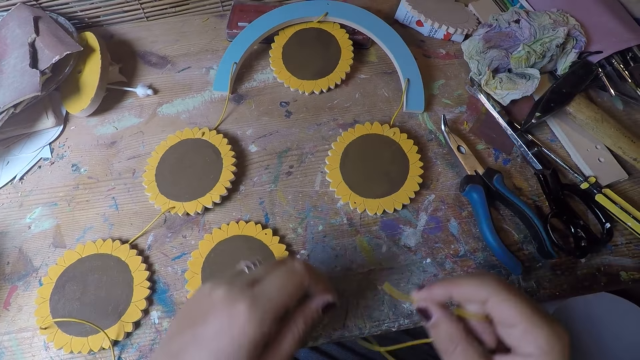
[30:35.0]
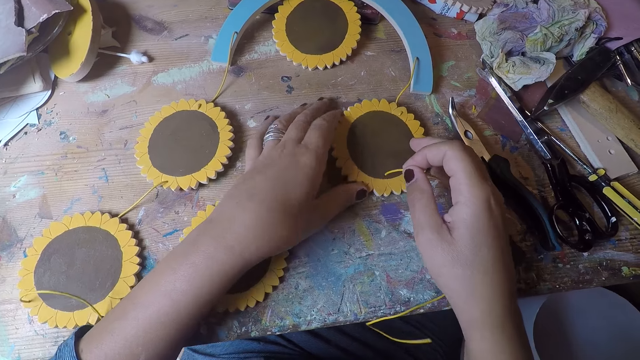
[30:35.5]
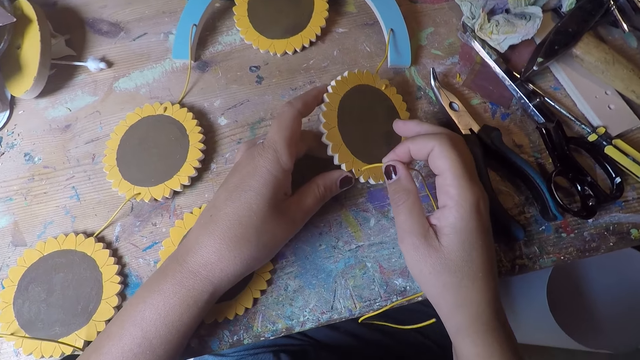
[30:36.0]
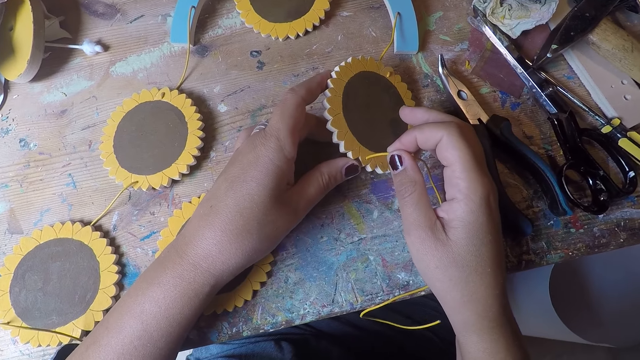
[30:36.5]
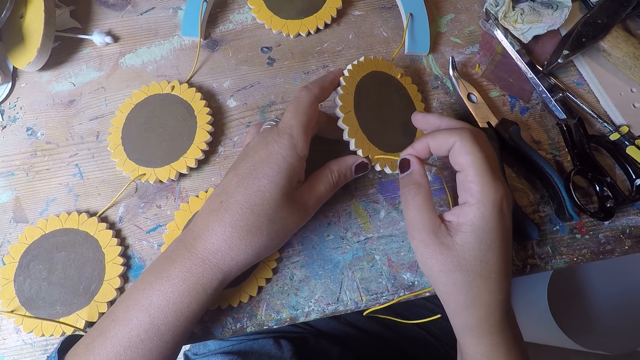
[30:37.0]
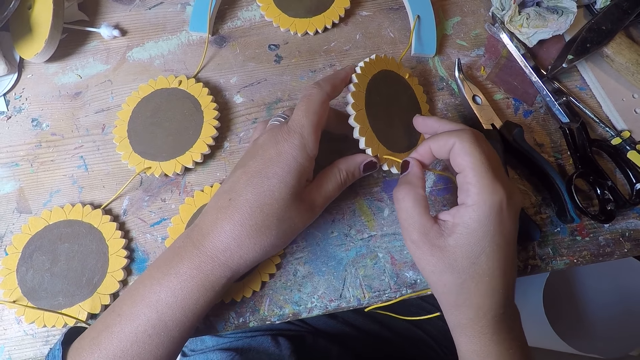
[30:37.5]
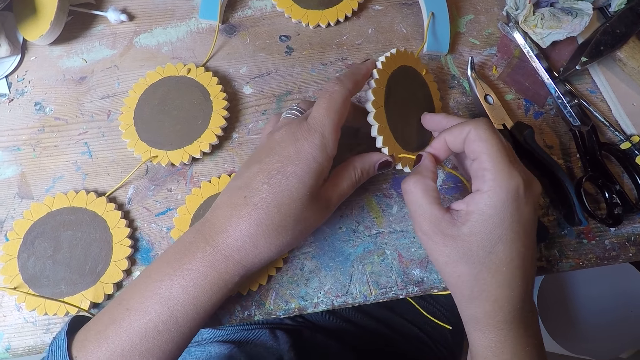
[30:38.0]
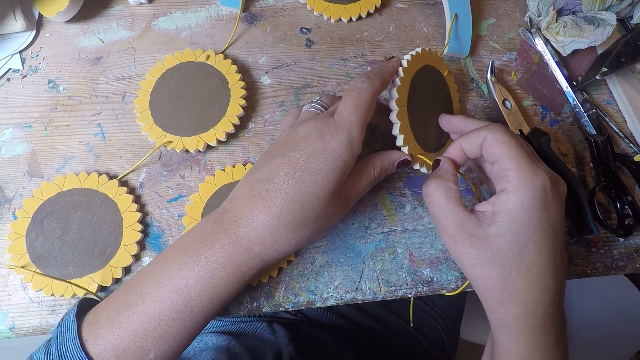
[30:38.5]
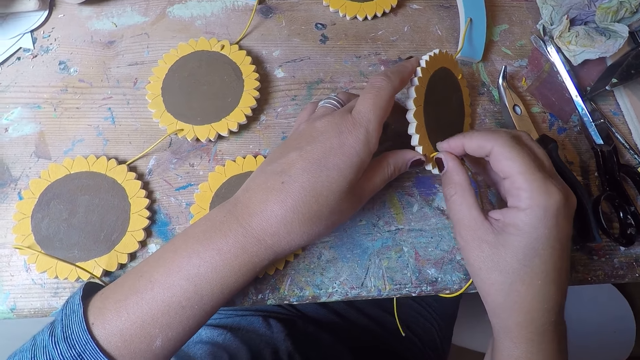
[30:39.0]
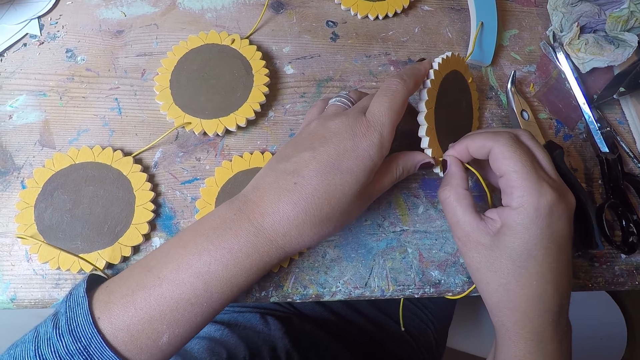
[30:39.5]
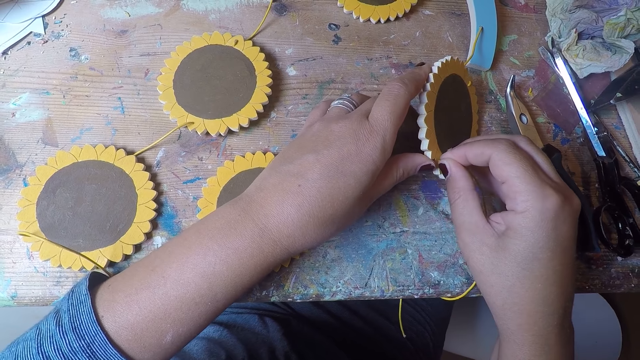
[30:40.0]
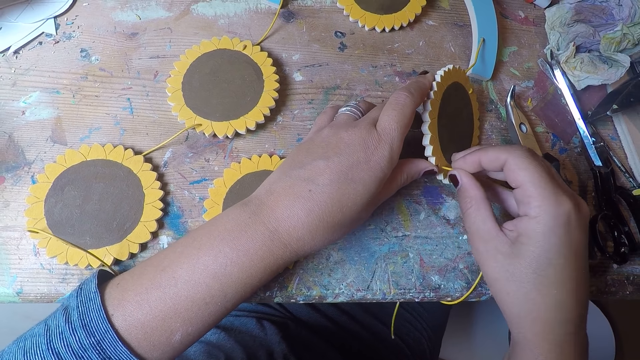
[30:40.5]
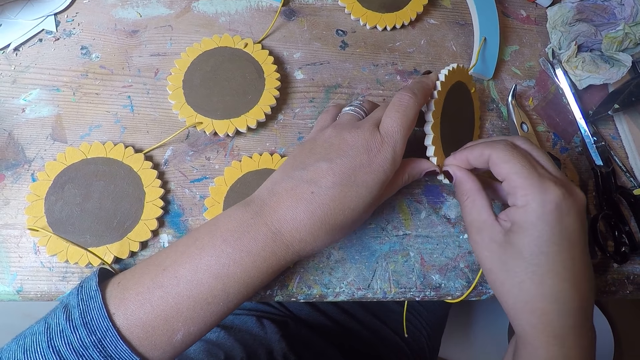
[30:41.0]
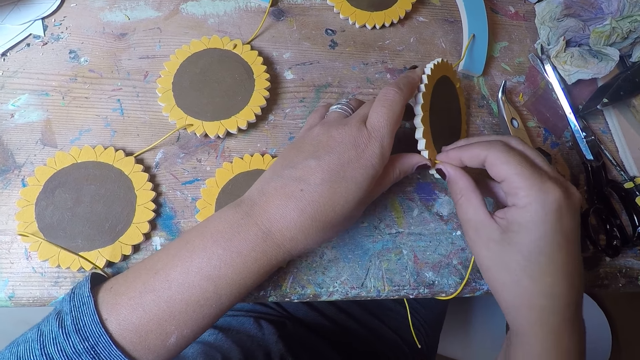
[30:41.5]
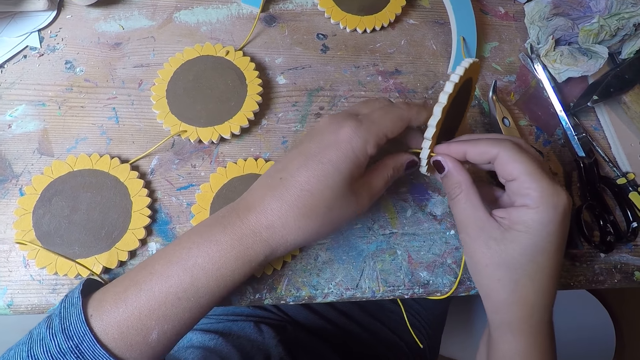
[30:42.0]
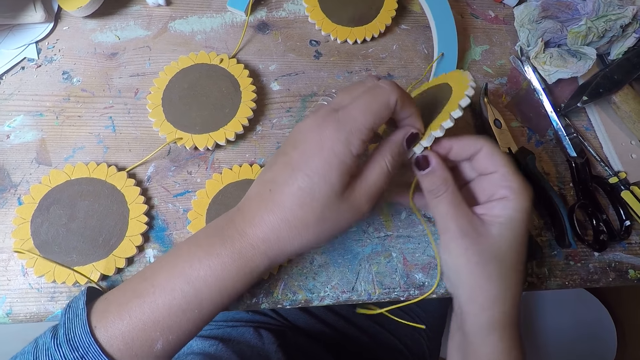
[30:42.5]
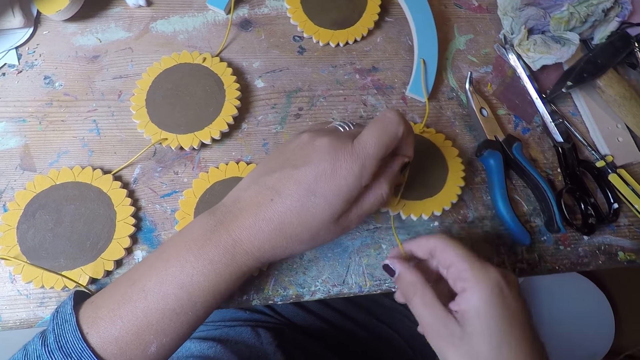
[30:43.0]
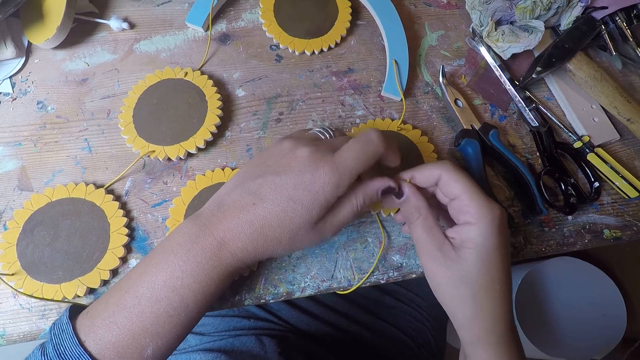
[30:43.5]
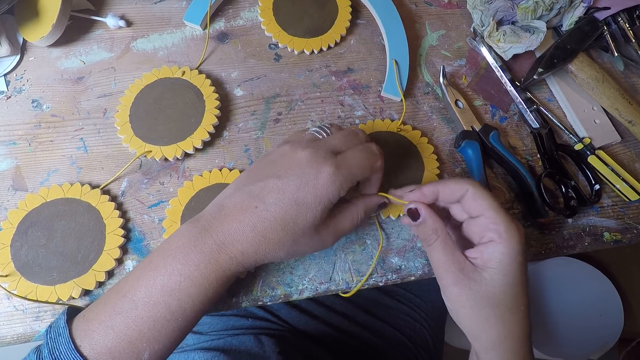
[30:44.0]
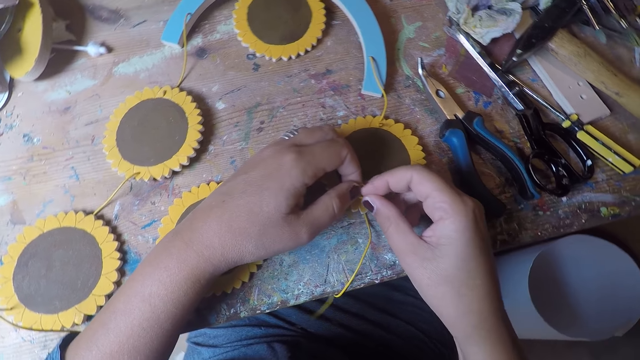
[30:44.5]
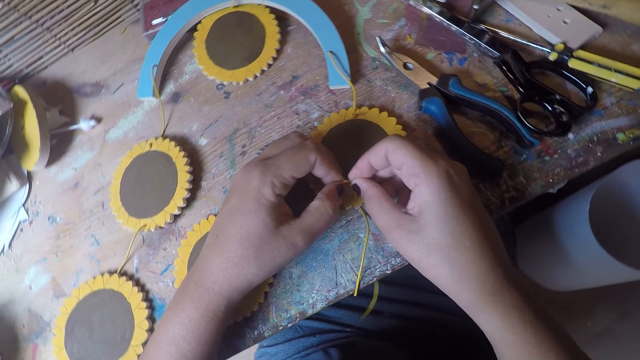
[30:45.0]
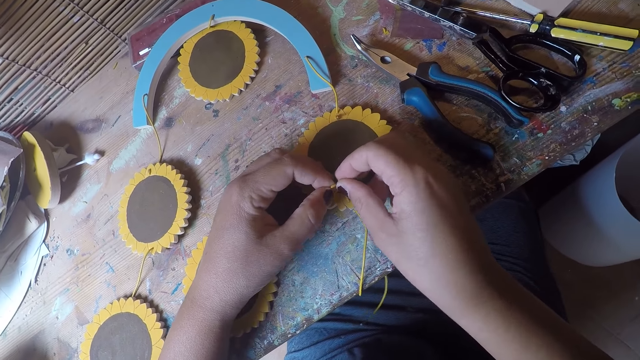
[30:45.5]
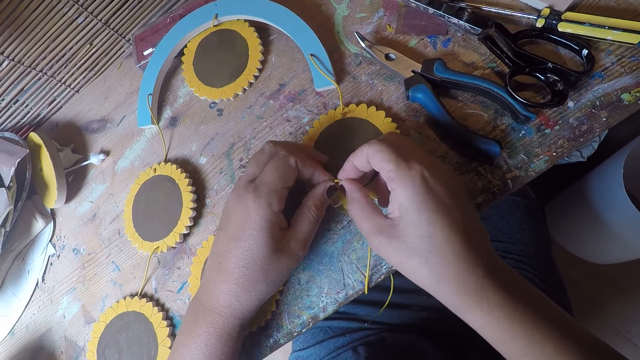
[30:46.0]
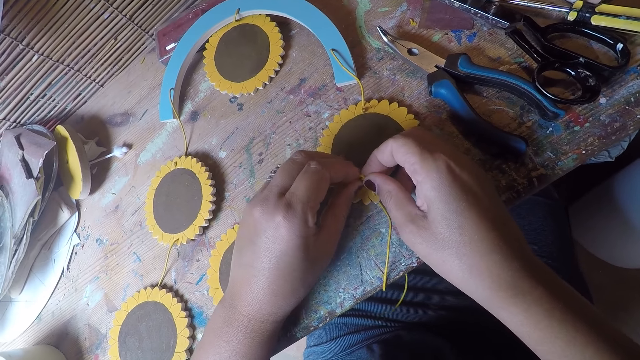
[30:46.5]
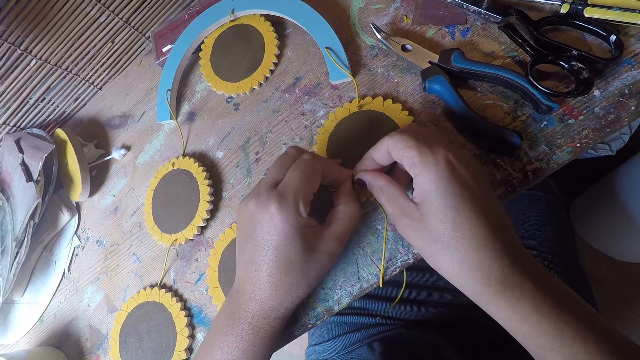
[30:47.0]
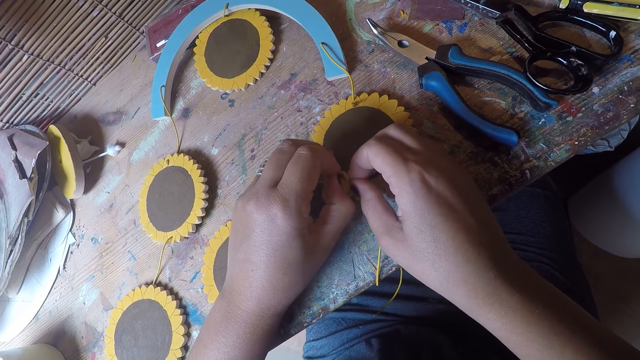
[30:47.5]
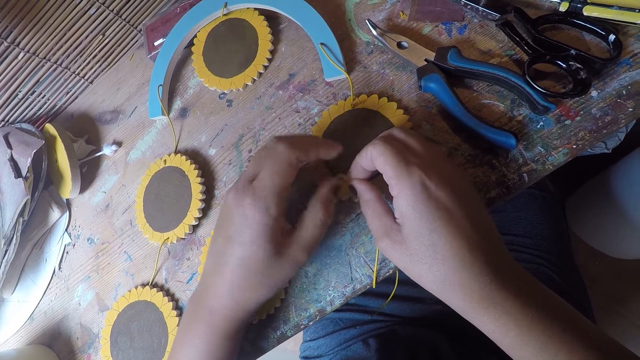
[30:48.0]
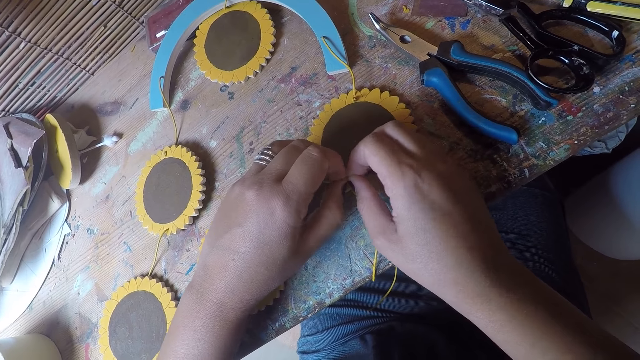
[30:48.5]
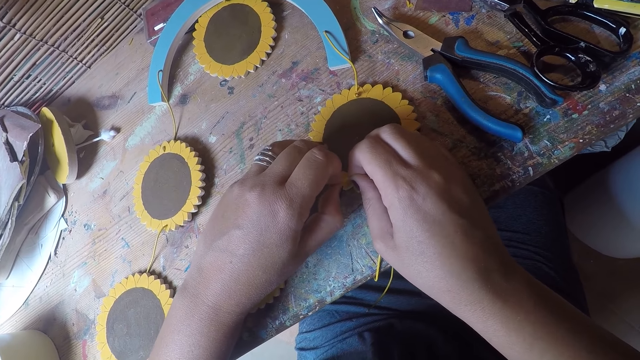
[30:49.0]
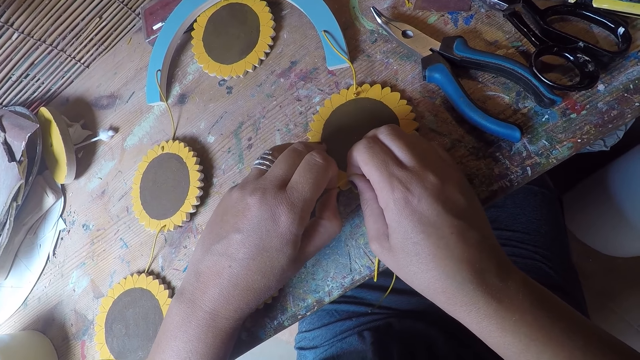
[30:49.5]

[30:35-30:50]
The camera wearer holds the table coaster with her left hand. She inserts a thread into the table coaster with her right hand. She fixes the cable on the woodcraft. She pulls the thread with her left hand. She knots the thread with both hands.

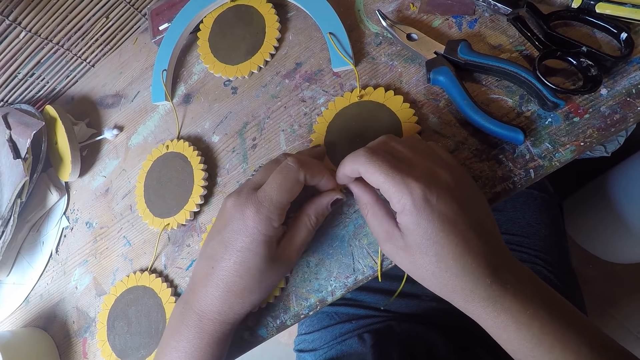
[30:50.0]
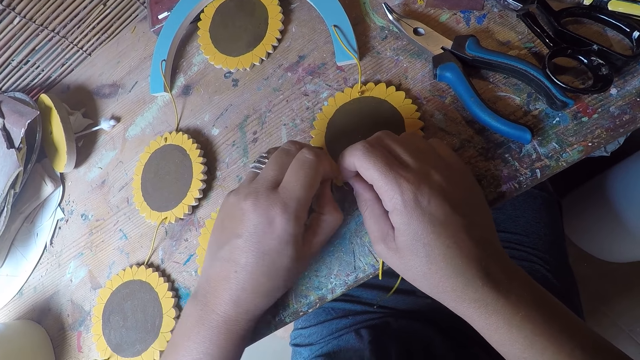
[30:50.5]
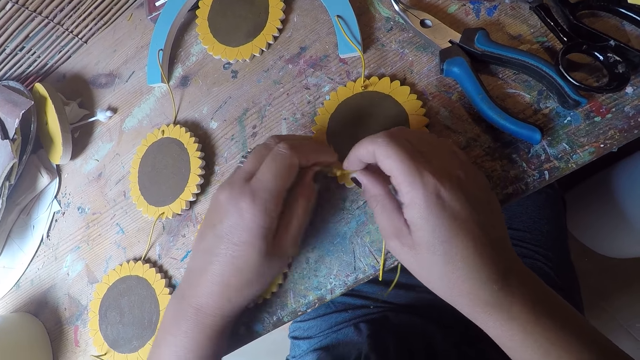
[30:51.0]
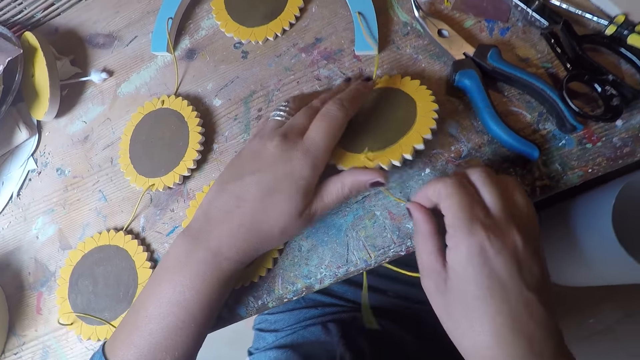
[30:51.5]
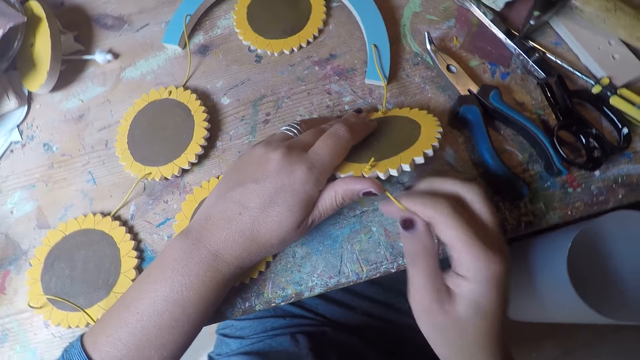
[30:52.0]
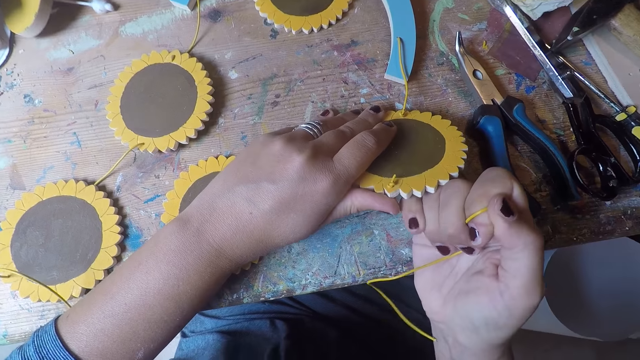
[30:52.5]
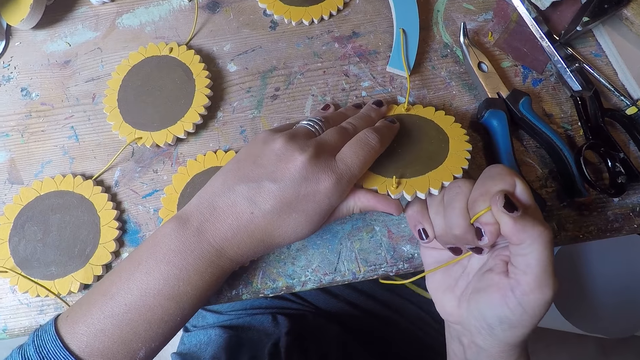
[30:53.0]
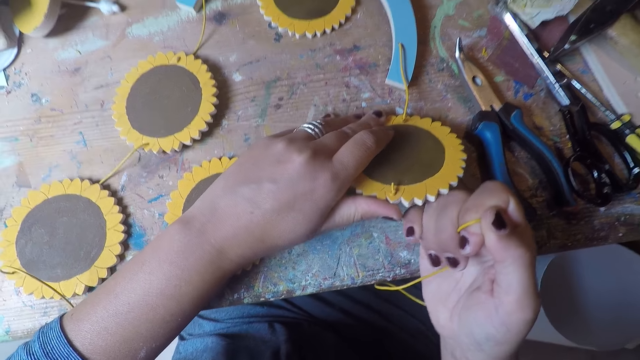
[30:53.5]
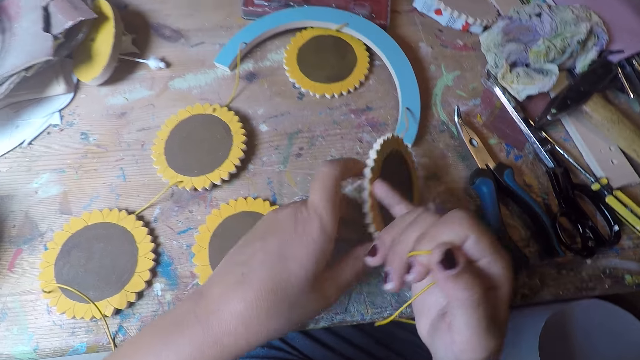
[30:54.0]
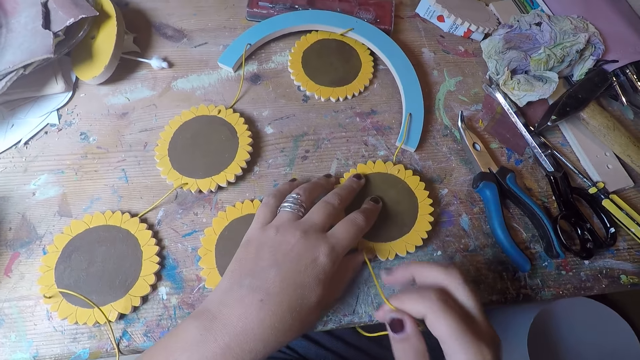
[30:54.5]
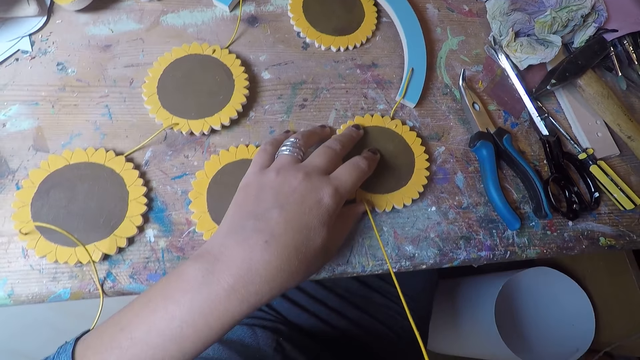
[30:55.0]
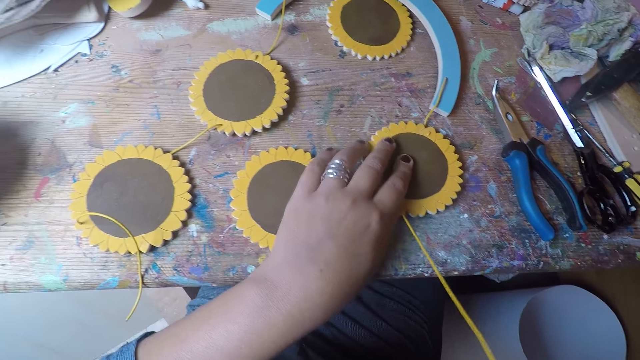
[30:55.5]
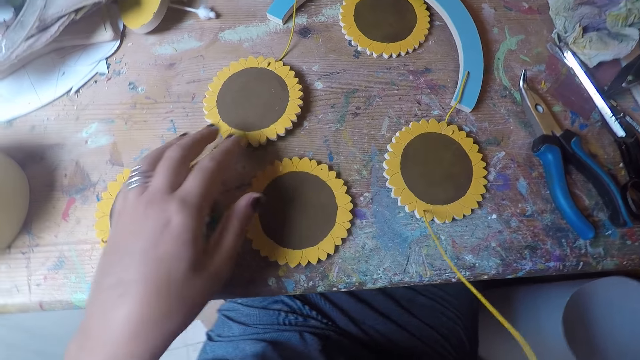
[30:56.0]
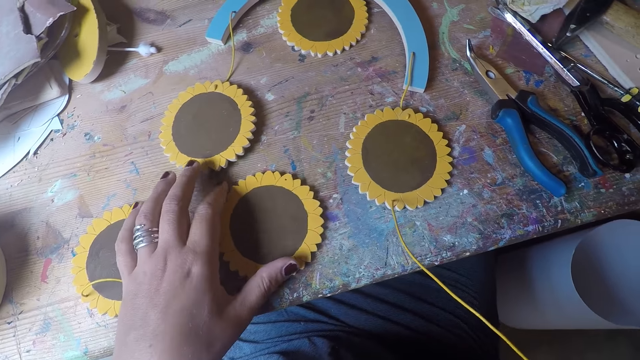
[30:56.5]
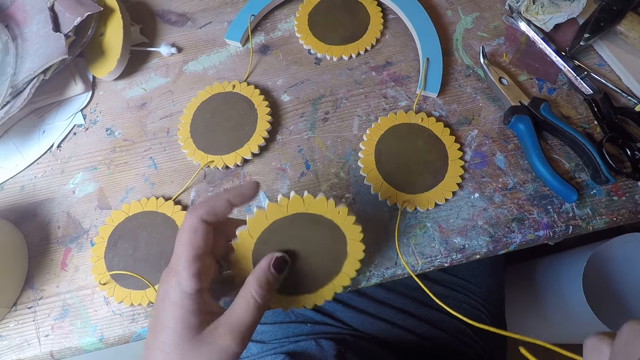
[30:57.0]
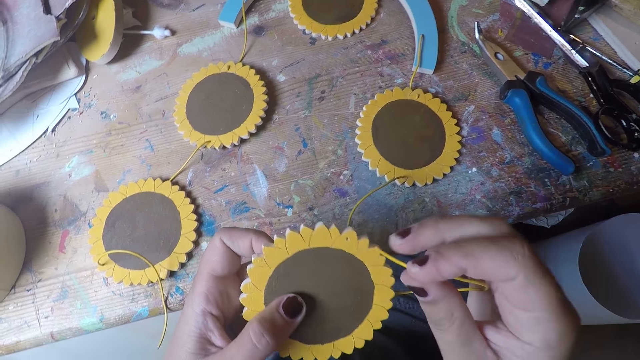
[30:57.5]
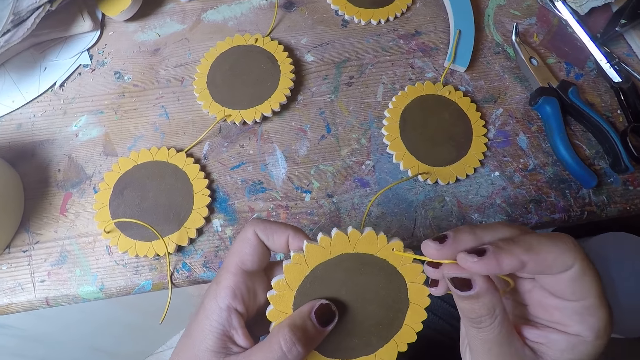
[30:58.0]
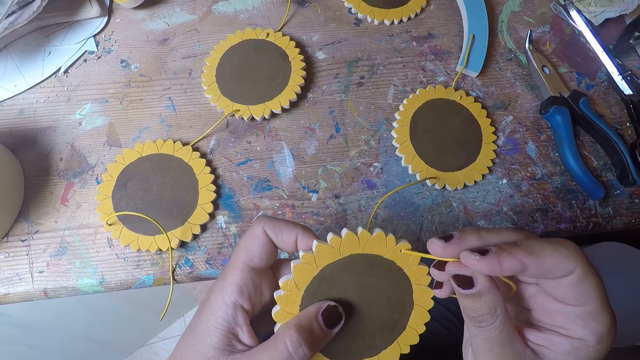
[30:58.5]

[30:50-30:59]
The camera wearer pulls the thread with her right hand. She rotates the table coaster with both hands. She pulls the thread with her right hand. She picks up another table coaster with her left hand. She inserts the thread in the table coaster with her right hand.
